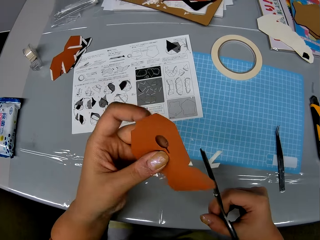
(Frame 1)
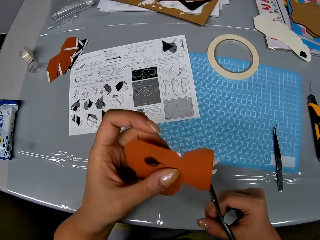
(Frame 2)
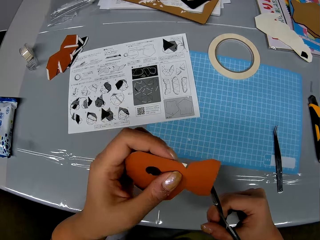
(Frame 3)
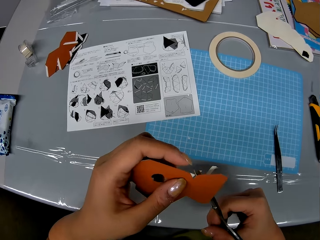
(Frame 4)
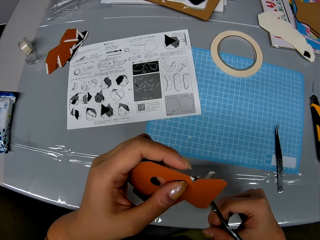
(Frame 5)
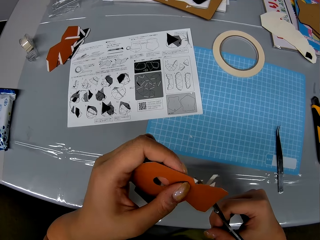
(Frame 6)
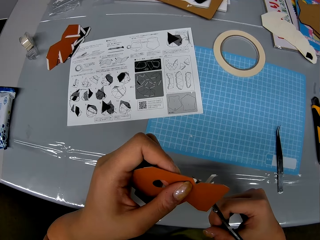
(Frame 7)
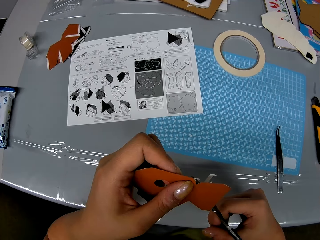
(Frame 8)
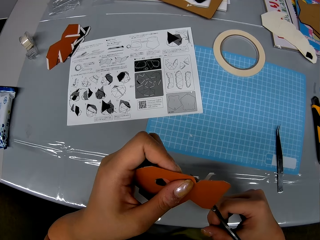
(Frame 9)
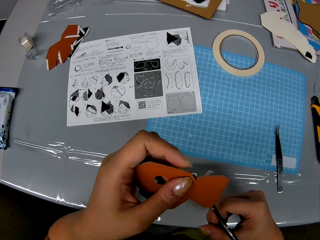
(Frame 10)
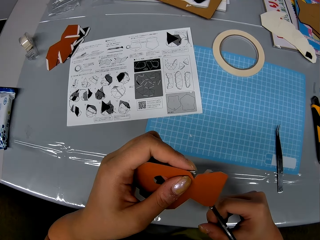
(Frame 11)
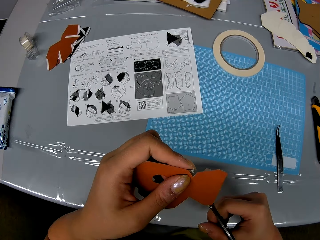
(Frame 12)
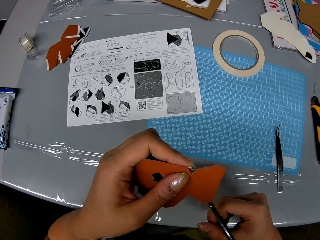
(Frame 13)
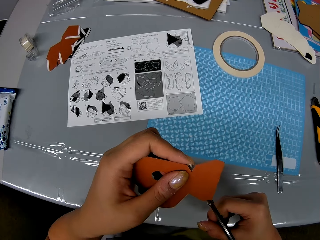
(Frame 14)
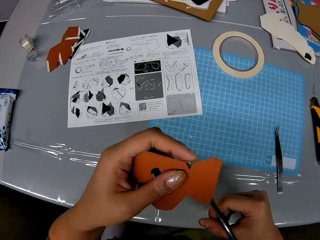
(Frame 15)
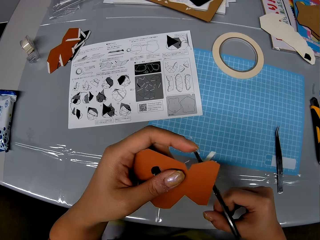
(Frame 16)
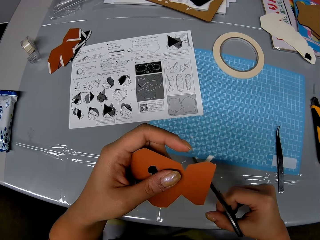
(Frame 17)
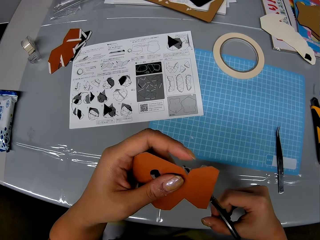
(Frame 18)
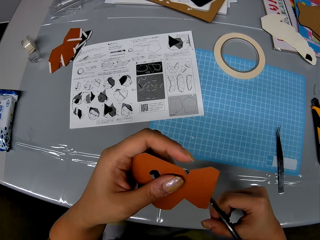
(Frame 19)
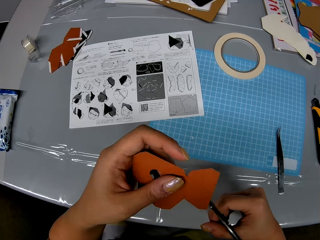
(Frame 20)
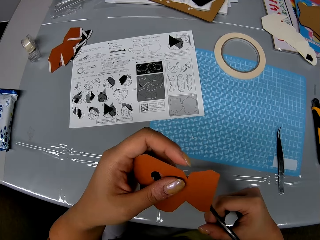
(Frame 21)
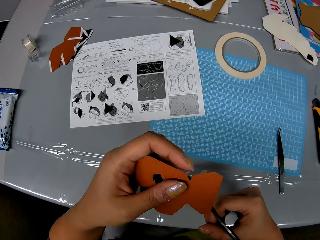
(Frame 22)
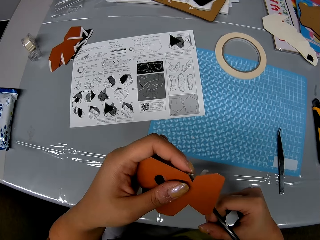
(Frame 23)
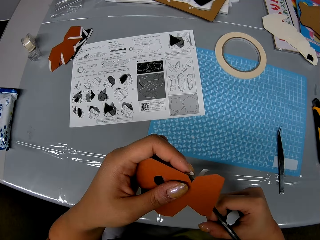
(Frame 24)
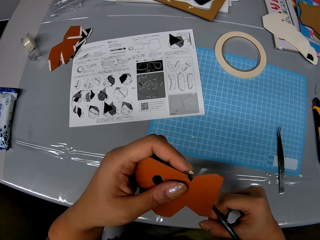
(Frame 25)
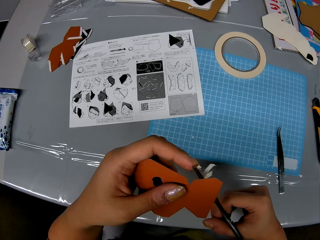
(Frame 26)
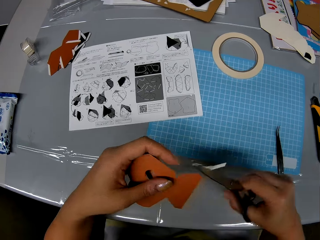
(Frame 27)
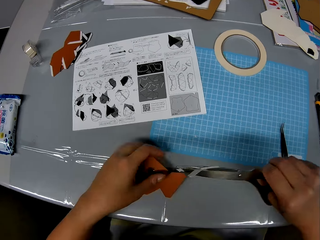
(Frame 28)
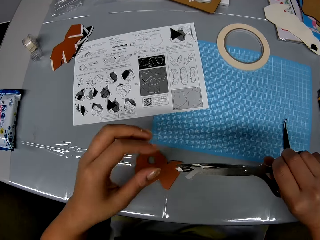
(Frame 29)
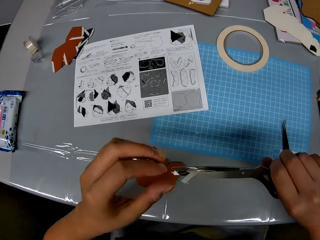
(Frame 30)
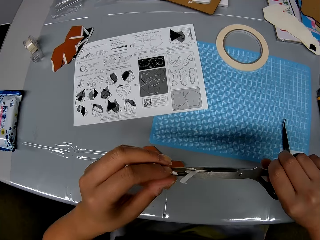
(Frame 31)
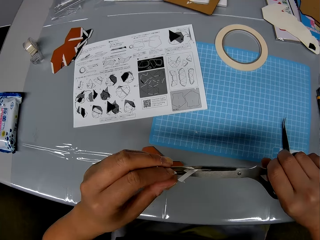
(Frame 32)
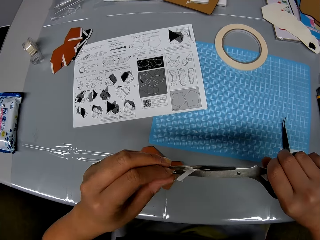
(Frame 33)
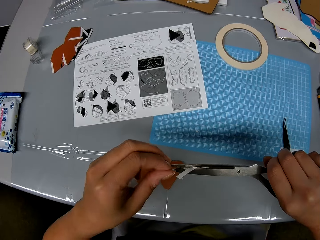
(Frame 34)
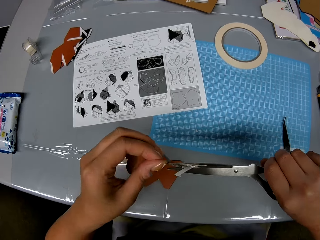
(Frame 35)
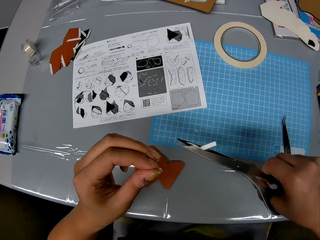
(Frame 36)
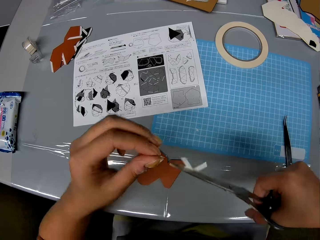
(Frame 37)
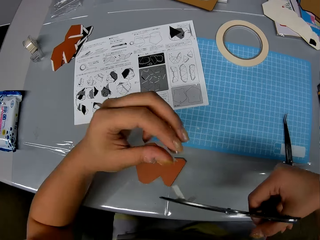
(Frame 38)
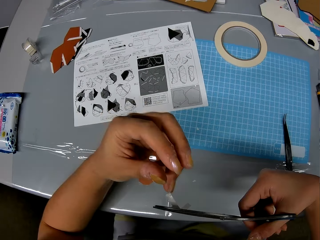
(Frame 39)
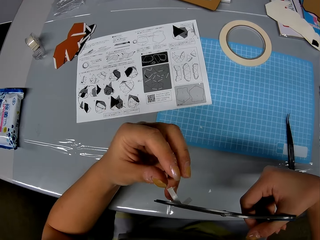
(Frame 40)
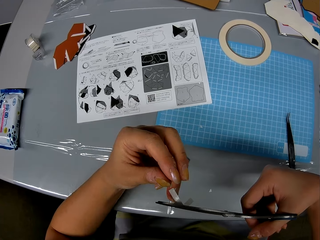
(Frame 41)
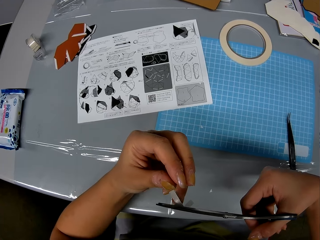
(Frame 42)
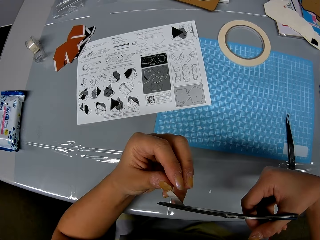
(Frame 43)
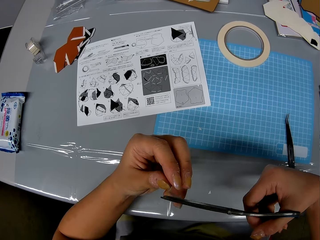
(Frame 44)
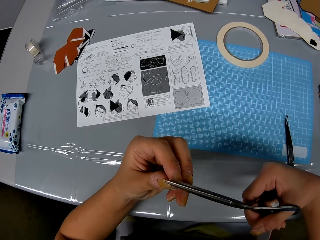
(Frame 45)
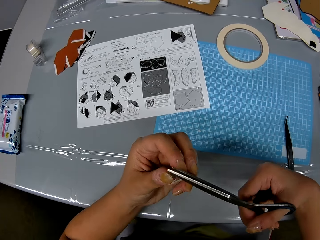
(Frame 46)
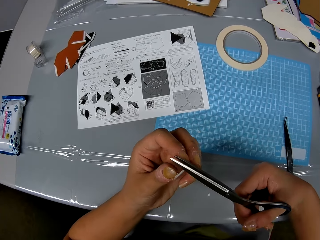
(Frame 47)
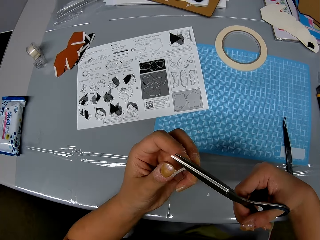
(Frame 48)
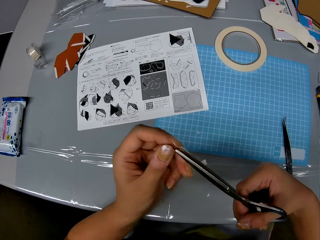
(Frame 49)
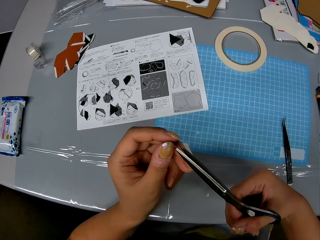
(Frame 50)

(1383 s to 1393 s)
The camera wearer flips a craft paper on a hand. They cut the craft paper with a scissors. They put down the craft paper on a cutting mat. They remove the tapes on the tip of the pair of scissors with a hand.

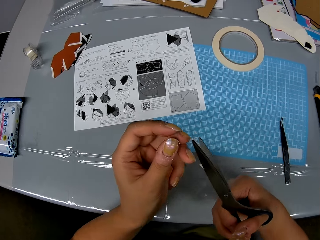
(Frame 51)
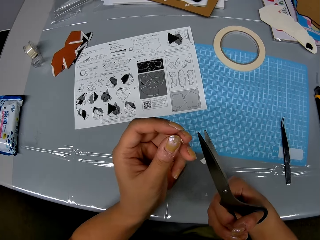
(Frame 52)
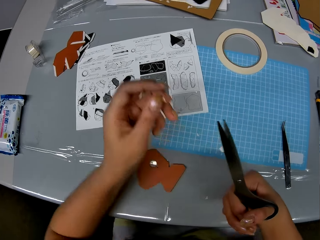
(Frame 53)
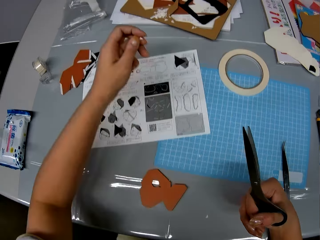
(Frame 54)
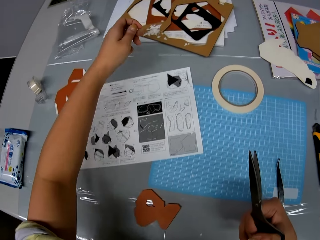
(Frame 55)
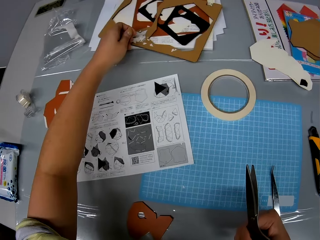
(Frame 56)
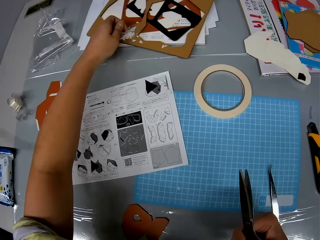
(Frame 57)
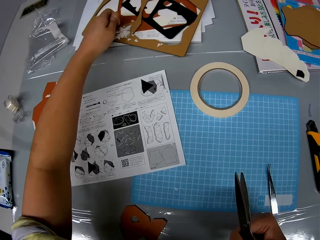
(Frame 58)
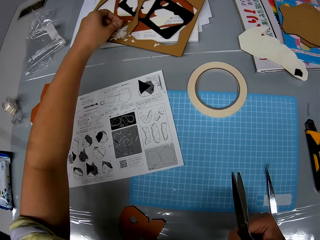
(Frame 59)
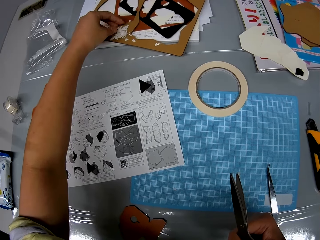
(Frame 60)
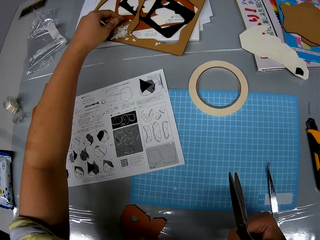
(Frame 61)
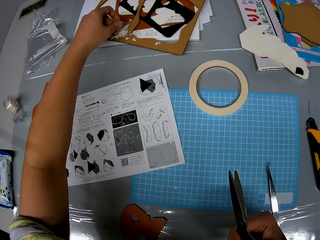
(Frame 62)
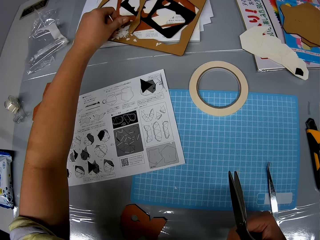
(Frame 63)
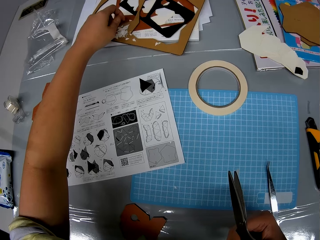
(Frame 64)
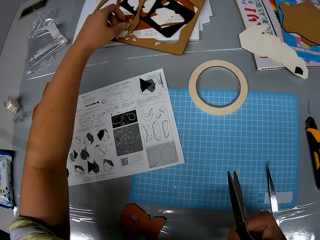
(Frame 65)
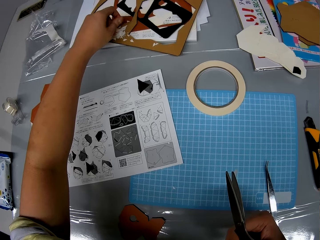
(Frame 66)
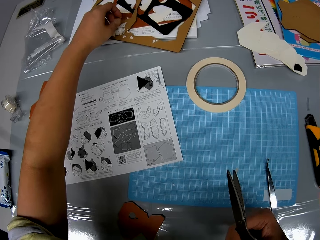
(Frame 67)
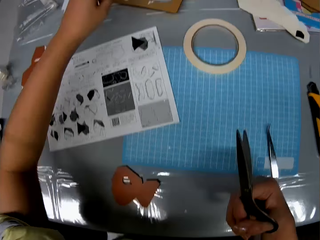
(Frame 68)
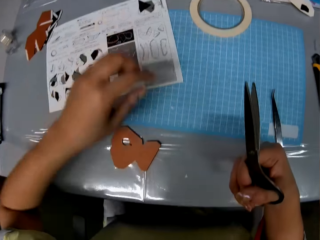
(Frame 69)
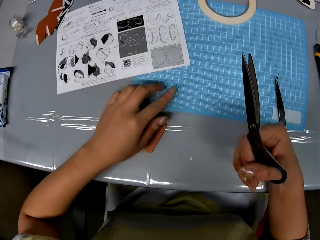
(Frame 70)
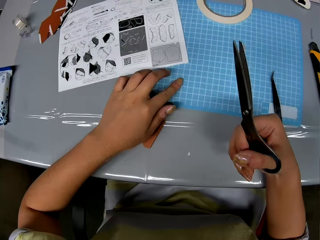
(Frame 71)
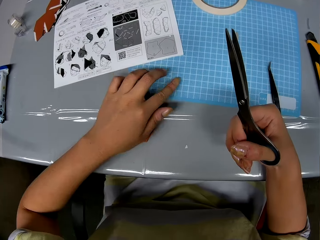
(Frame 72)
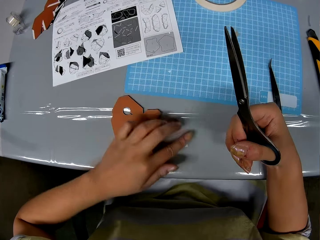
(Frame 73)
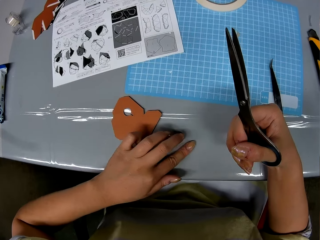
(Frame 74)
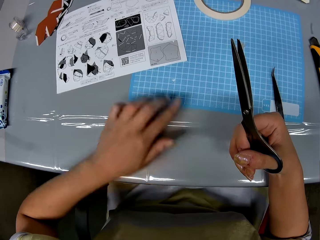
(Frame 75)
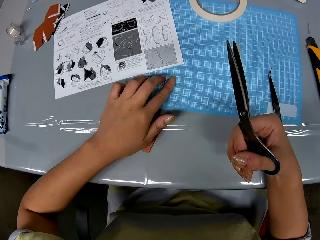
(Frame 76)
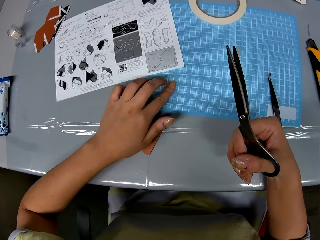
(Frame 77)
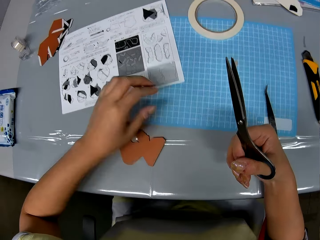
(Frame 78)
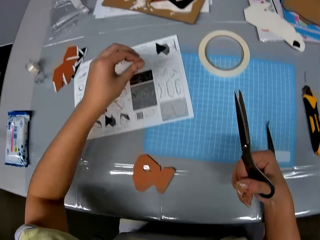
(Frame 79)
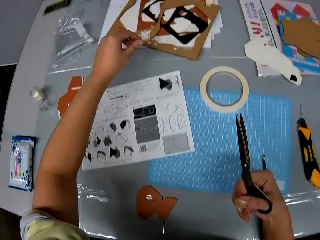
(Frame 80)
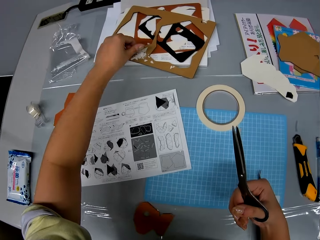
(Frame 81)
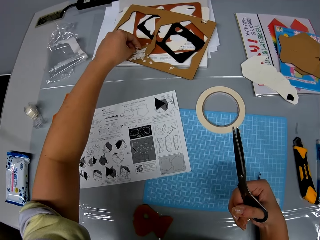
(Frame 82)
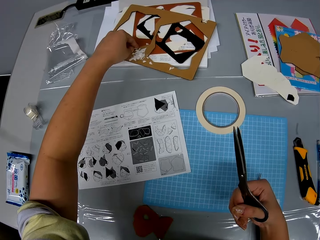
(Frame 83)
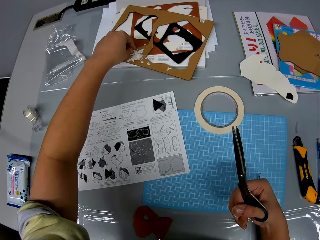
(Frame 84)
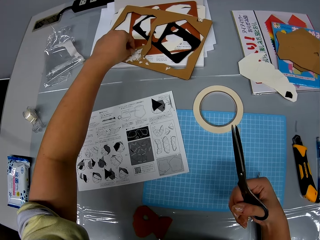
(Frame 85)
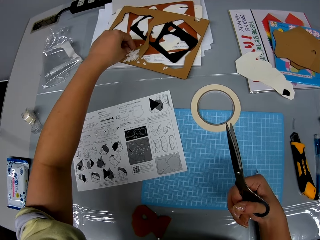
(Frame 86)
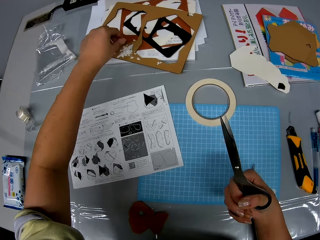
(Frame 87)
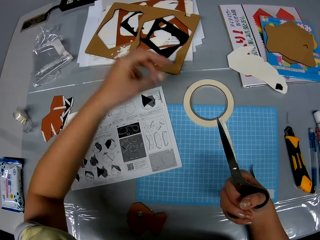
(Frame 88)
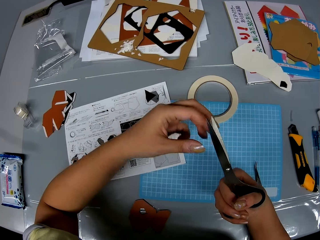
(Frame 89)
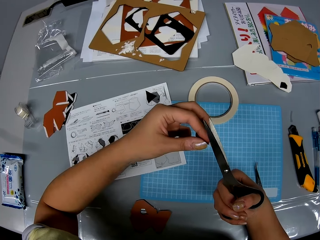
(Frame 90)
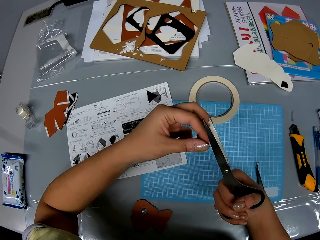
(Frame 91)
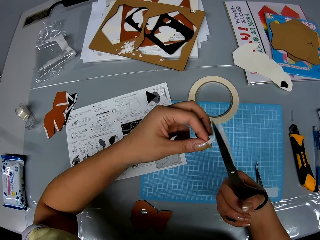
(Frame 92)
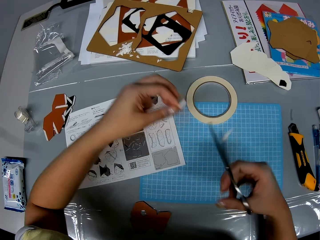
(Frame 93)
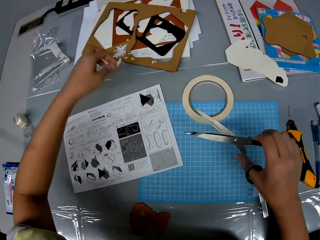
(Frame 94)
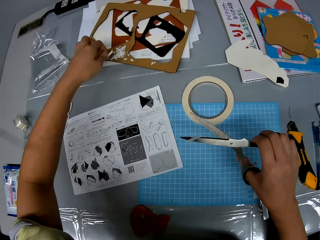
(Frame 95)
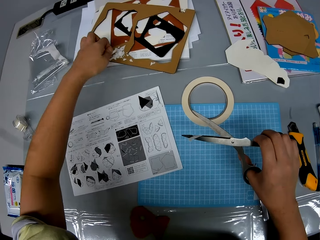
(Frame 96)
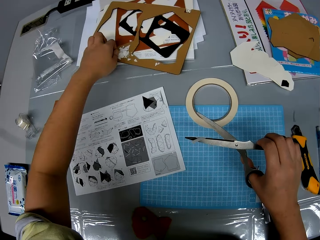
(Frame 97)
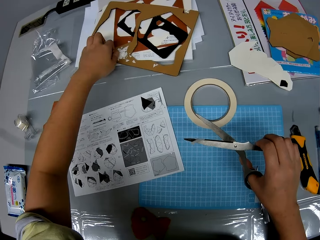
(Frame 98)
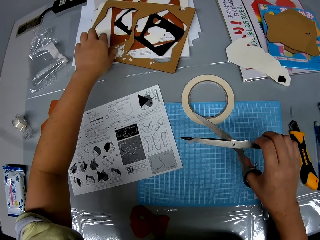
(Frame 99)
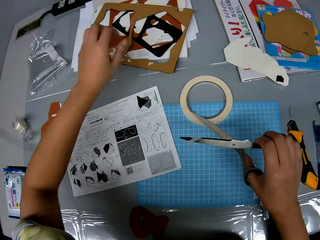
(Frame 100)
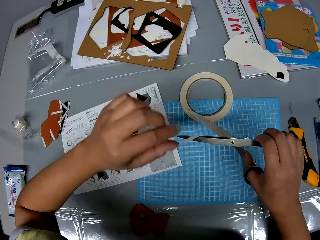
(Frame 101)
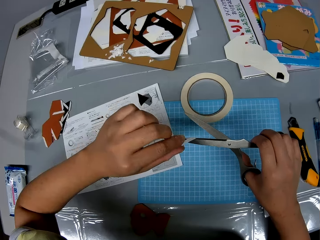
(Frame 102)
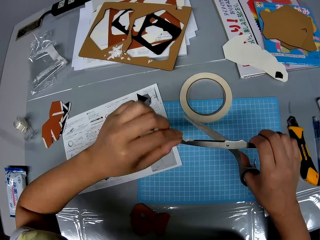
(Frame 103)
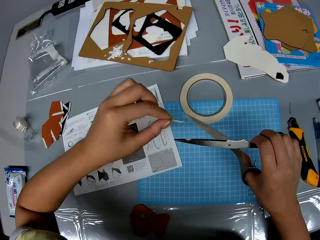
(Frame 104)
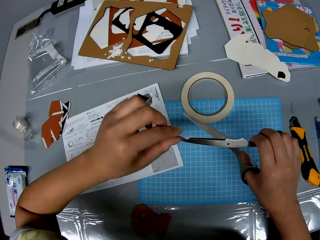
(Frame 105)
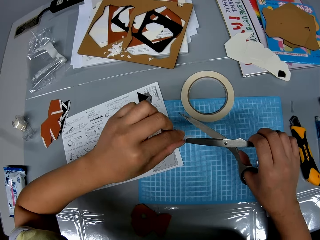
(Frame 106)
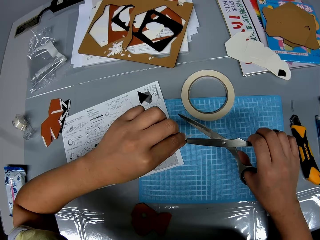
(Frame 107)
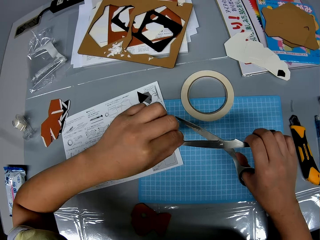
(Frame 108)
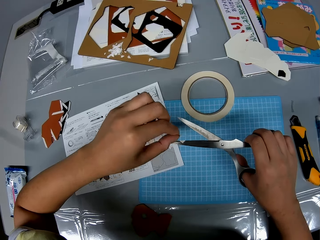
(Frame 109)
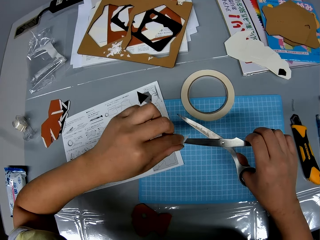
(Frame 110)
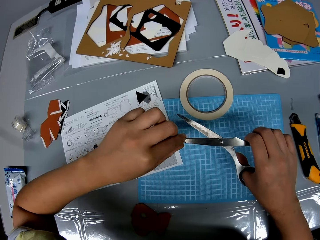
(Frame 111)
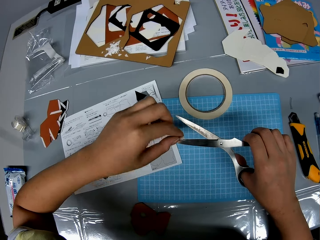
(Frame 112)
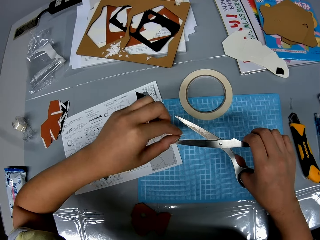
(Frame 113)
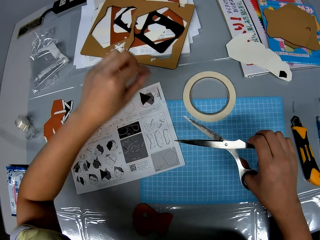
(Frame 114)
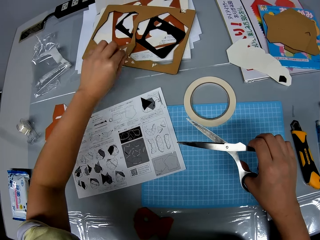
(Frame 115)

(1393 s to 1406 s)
The camera wearer puts the tapes on the cardboard sheet on the table. They pick up tiny tapes from the cutting sheet and the table. They hold a cutting mat on the table. They drop the tiny tapes on the cardboard sheet on the table. They remove the tape on the pair of scissors with a hand. They place the tape on the cardboard sheet. They remove the tape on the pair of scissors with a hand.
